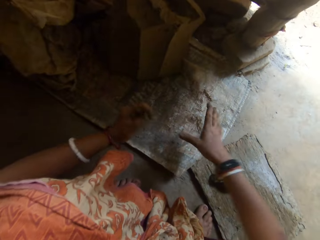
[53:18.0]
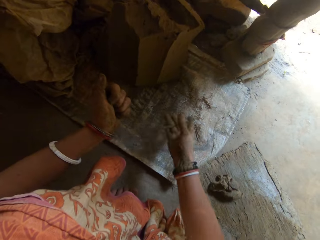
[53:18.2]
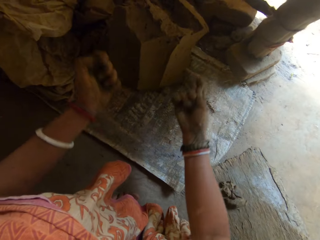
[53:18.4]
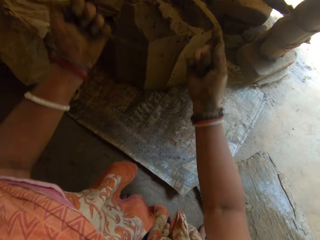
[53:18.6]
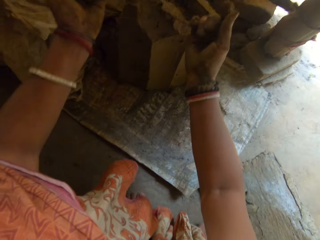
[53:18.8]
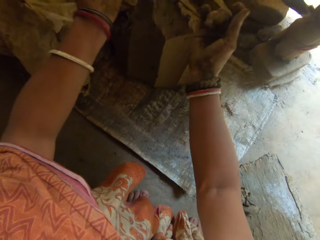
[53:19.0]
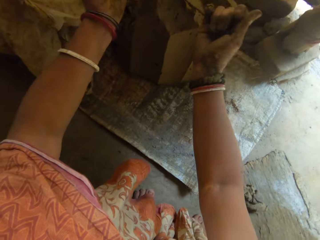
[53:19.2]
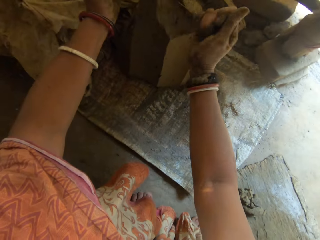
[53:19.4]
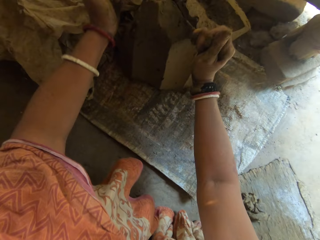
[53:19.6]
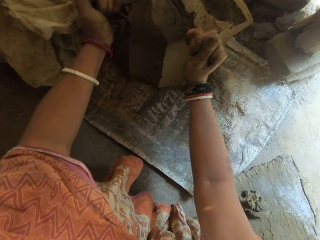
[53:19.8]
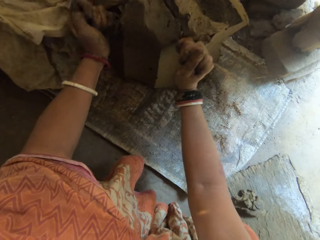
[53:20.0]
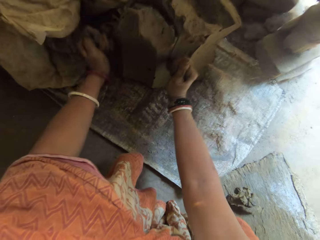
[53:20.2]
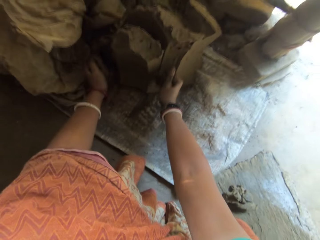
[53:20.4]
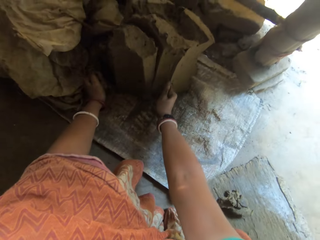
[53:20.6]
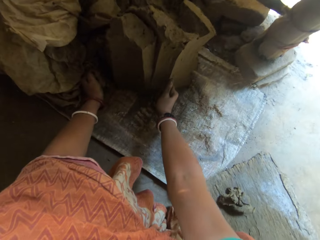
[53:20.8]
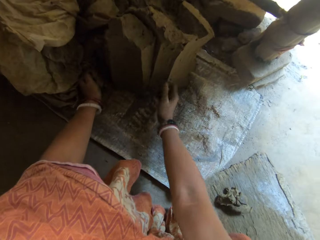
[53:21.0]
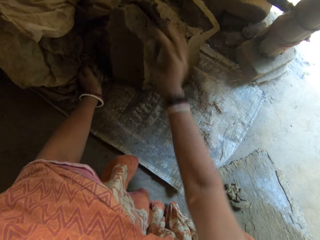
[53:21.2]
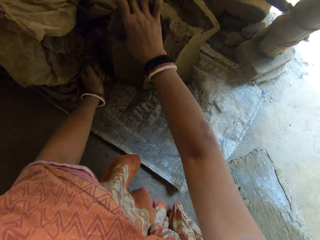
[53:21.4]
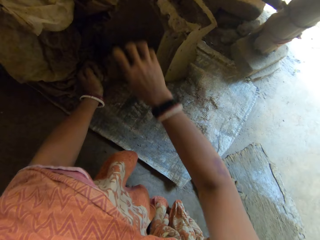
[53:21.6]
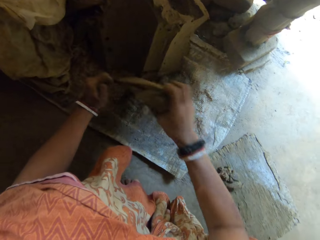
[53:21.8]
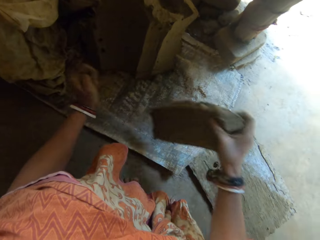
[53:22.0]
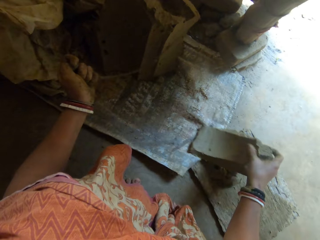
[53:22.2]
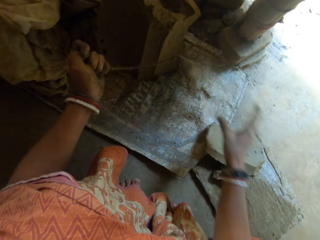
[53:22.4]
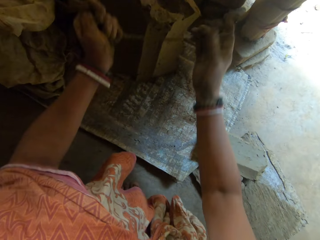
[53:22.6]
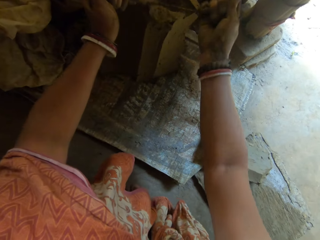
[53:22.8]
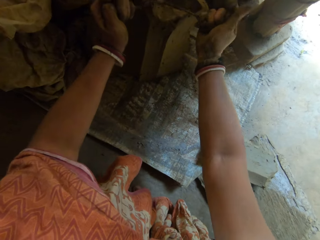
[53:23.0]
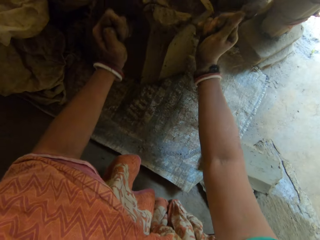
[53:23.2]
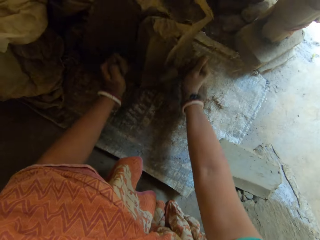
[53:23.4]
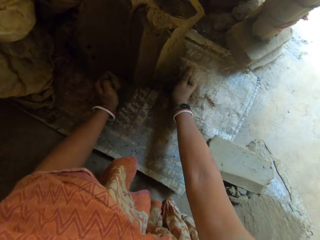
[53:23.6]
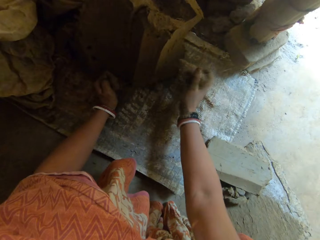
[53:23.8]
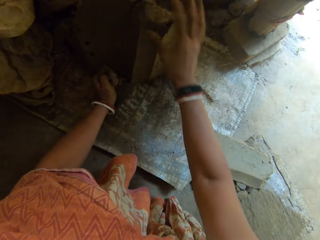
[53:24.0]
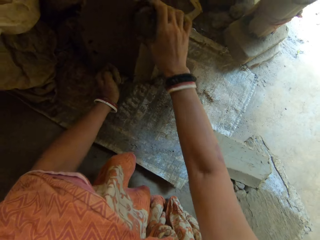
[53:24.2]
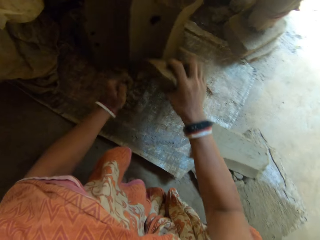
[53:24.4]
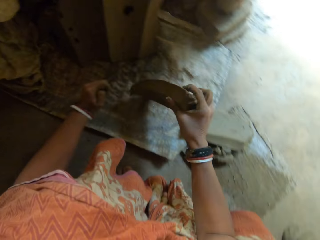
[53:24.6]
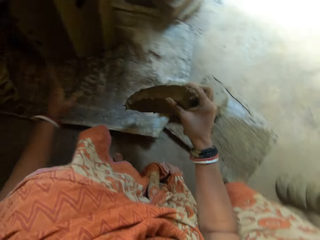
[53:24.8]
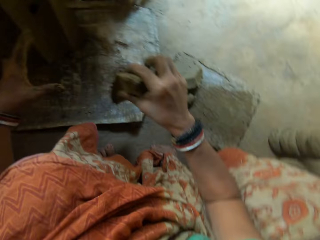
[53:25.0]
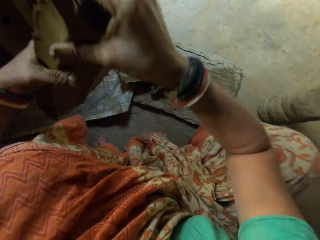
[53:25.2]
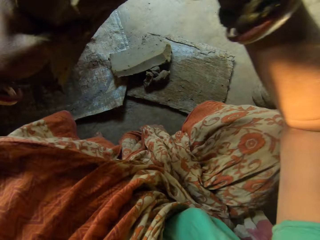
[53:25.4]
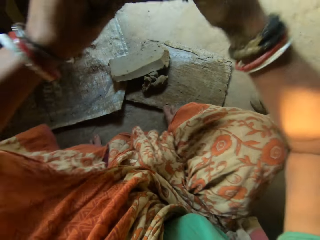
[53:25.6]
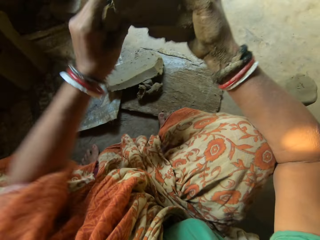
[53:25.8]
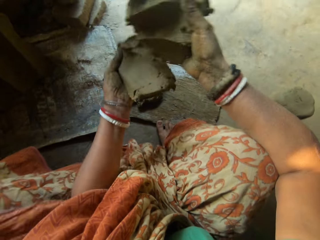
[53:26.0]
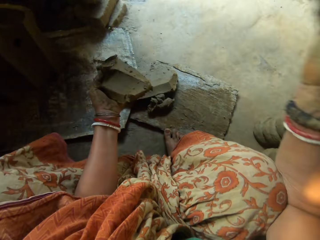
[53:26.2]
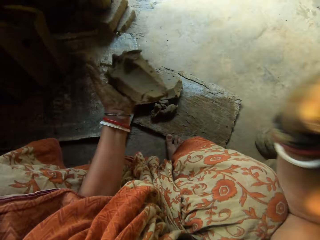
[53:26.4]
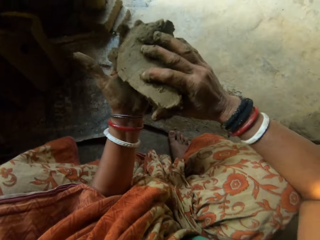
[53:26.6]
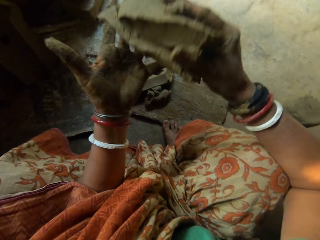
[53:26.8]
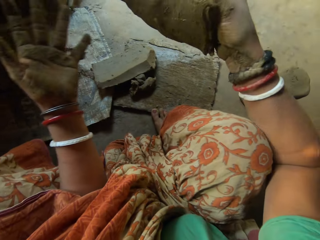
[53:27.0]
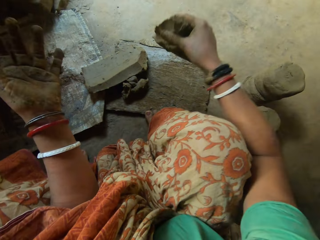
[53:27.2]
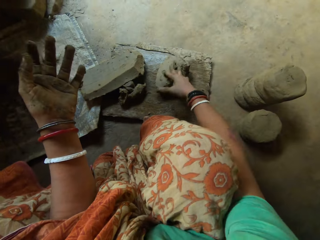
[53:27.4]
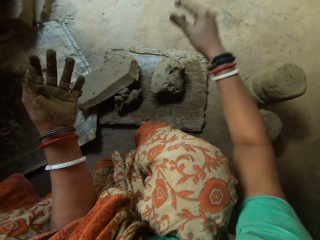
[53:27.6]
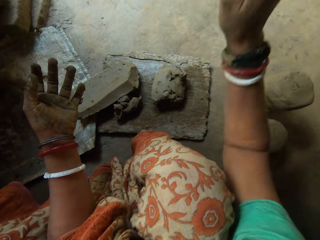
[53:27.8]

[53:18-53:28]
The camera wearer picks up an iron string on the sack. She cuts the clay with the iron string. She drops the clay by her side. She puts the clay on the wood. She cuts the clay with the iron string. She picks up the clay. She cuts the clay into two using hands. She hits the clay together. She attaches the clay in hands. She drops the clay on the wooden board.

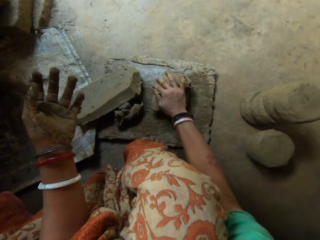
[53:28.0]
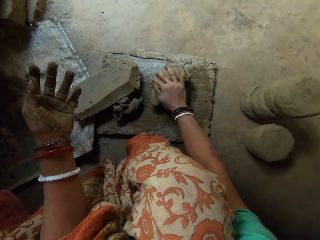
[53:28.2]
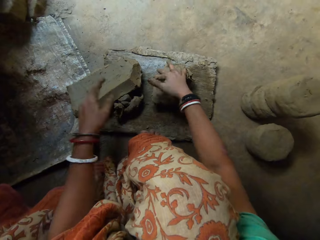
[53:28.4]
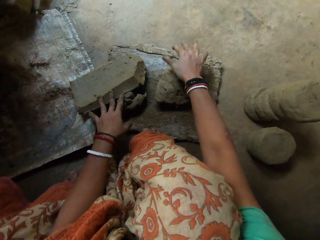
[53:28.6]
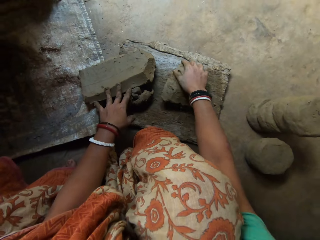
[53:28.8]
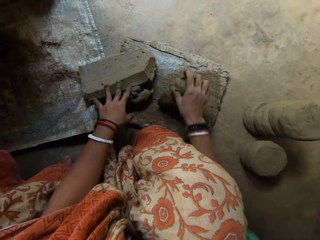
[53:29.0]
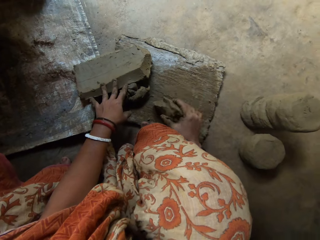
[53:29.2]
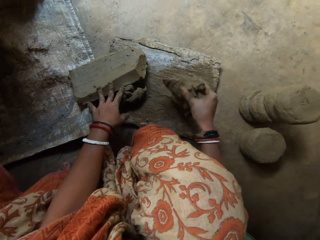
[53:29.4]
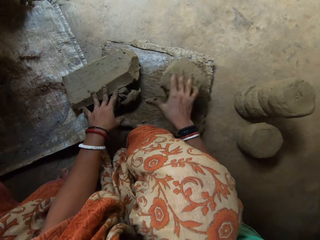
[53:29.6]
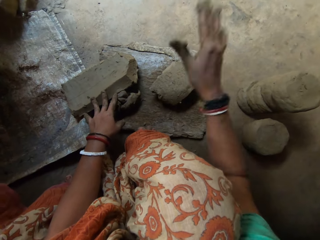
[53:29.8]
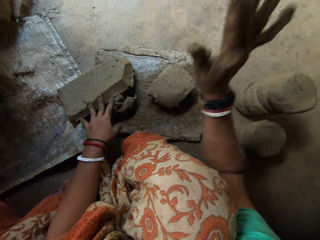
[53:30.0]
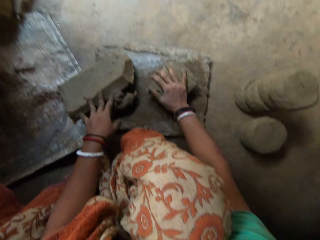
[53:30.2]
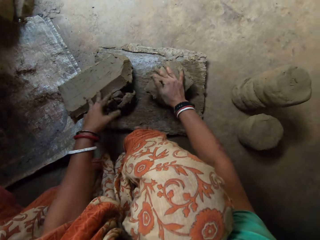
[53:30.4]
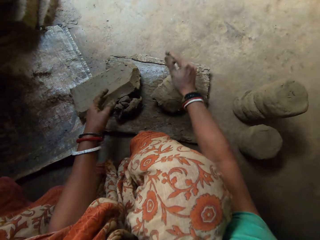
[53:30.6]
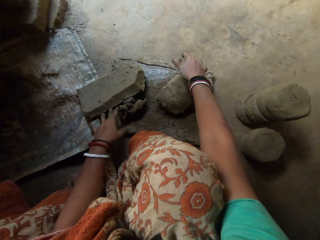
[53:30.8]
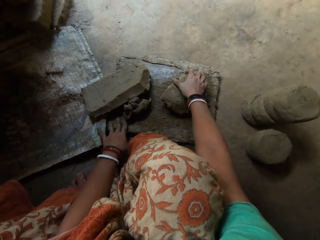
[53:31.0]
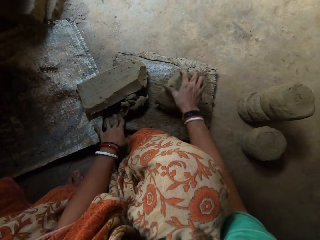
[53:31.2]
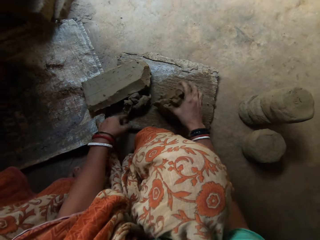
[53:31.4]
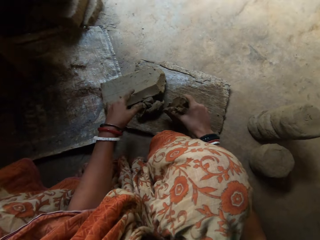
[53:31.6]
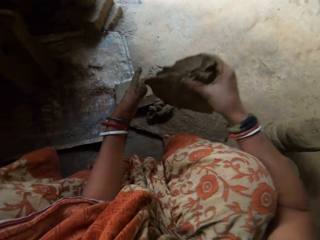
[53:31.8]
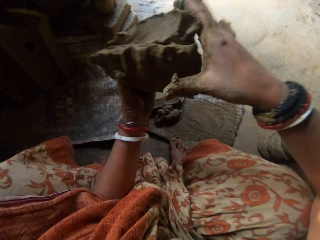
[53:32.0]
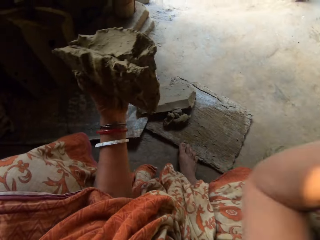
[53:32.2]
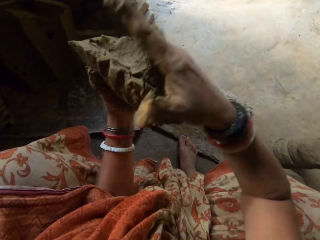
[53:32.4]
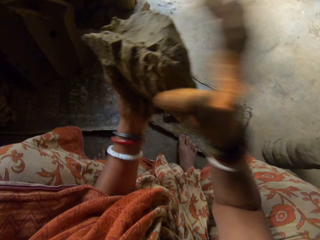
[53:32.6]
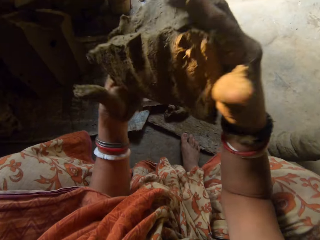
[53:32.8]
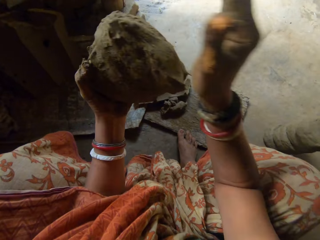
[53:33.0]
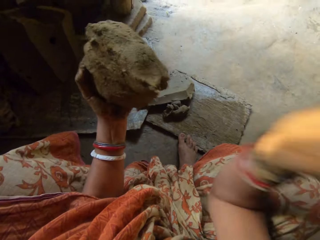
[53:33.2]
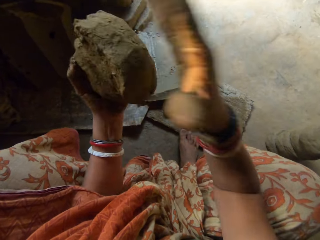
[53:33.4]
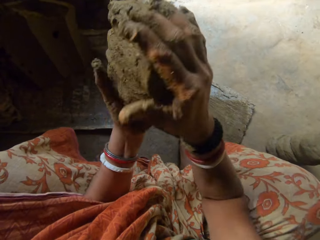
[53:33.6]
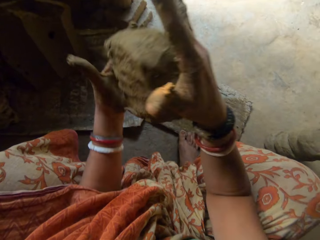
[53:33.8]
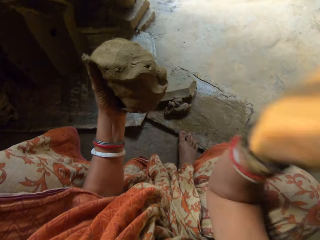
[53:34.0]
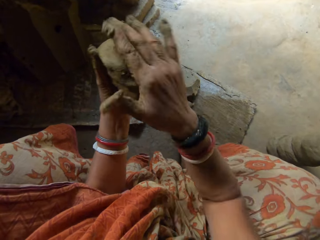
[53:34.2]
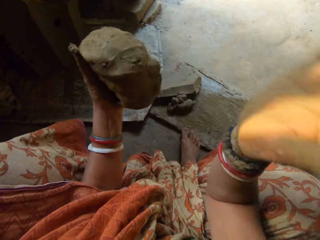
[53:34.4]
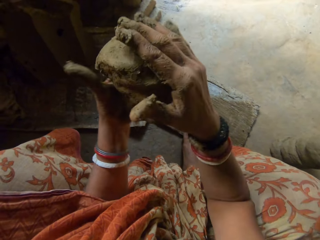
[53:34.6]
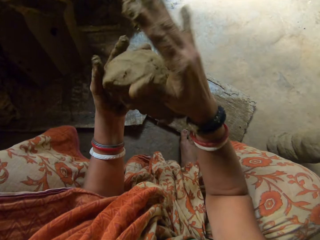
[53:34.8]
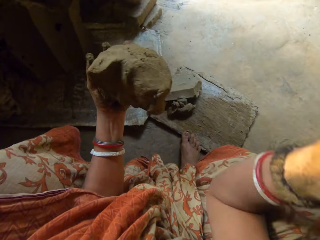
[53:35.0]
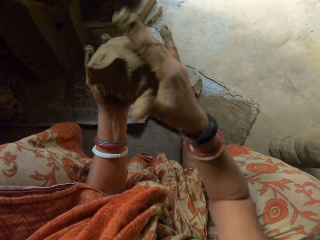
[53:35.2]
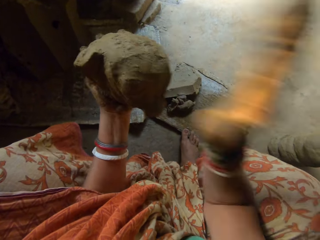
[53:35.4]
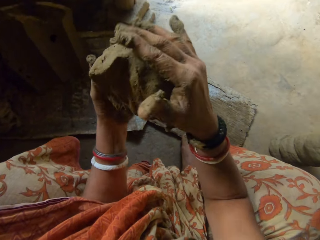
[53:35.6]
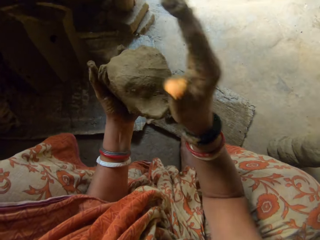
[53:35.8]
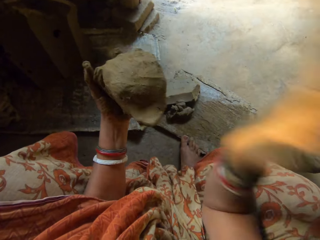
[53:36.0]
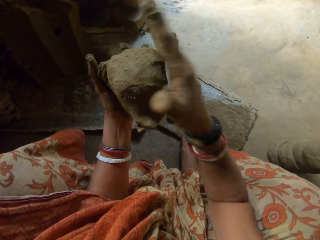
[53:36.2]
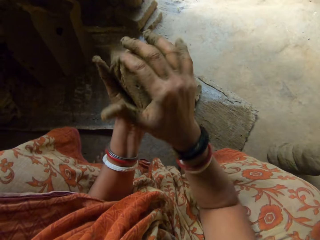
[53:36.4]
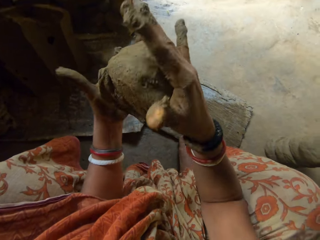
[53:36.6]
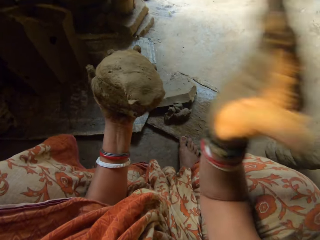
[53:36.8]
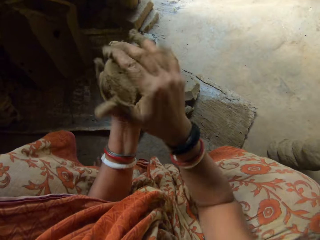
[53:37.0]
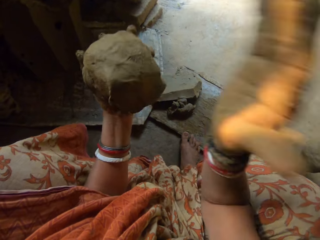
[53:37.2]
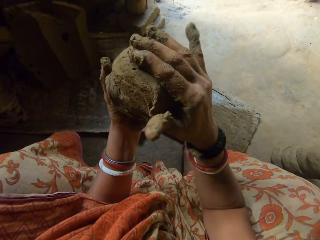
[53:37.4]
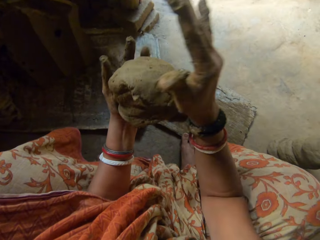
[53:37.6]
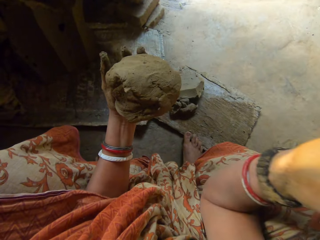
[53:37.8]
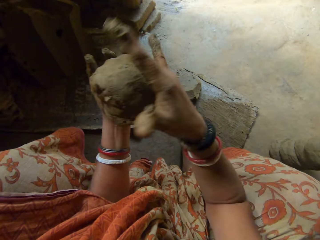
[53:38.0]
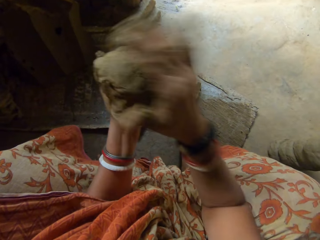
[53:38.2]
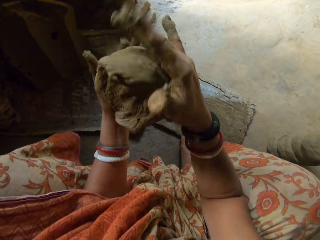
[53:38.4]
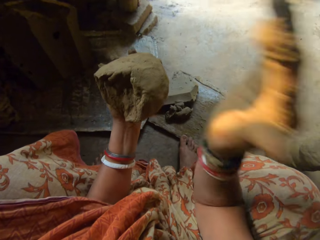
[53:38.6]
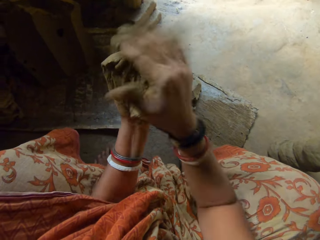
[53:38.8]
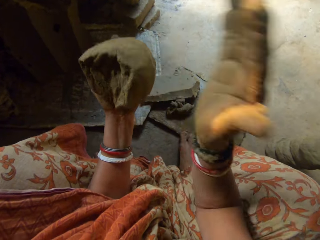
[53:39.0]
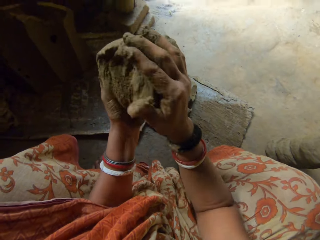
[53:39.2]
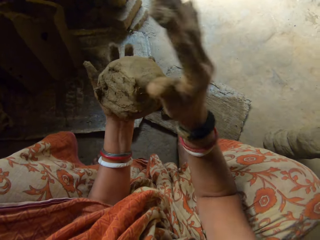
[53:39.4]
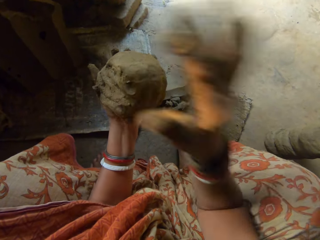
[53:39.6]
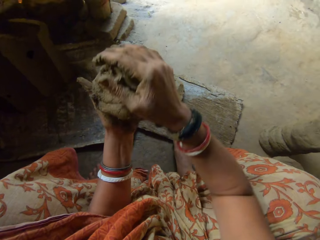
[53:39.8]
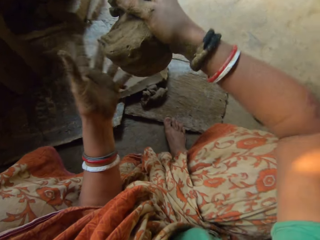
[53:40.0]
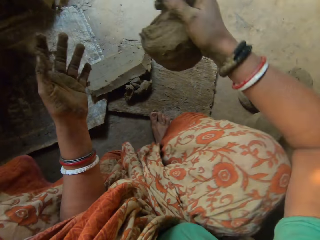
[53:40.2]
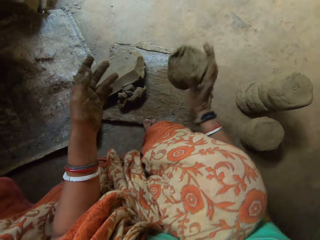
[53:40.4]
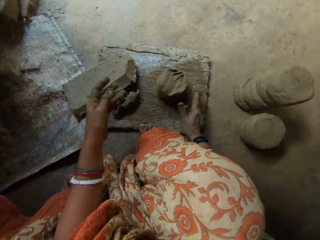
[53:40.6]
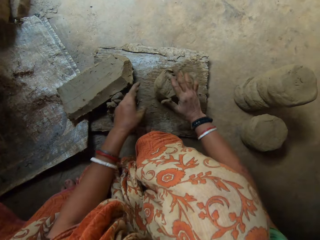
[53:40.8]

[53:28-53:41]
The camera wearer hits the clay with her right hand. She flattens the clay on the wood. She flips the clay on the wood. She flattens the clay on the wood. She hits the clay with her right hand. She picks up the clay. She shapes the clay in hands. She hits the clay with her right hand. She drops the clay on the wooden board.
